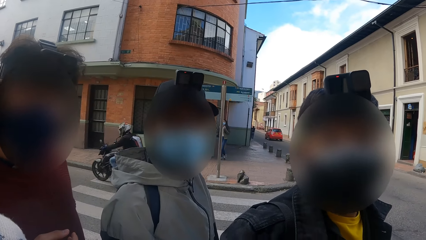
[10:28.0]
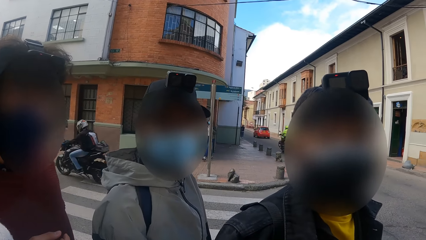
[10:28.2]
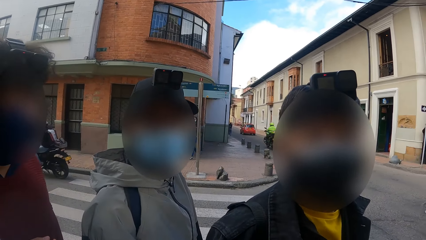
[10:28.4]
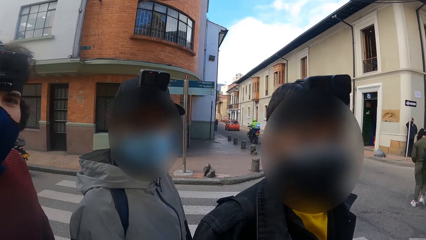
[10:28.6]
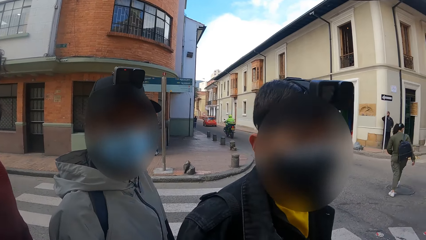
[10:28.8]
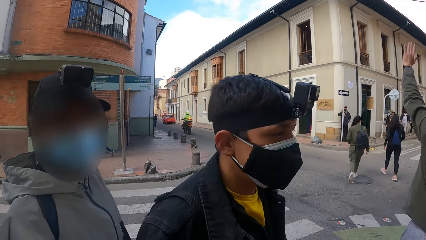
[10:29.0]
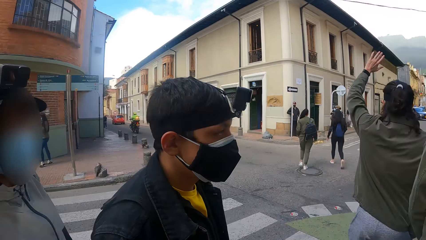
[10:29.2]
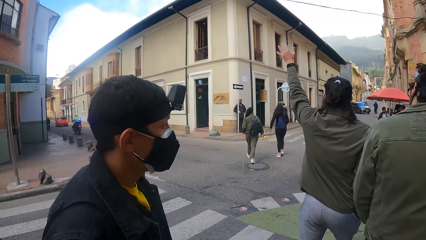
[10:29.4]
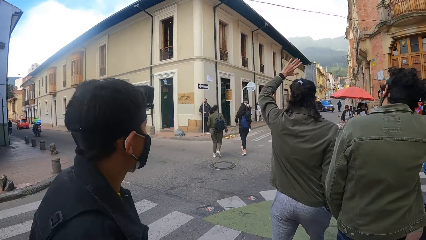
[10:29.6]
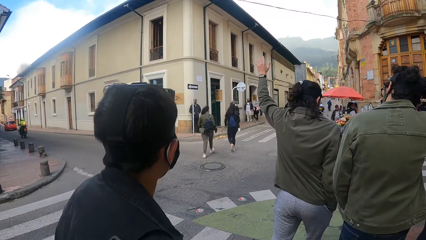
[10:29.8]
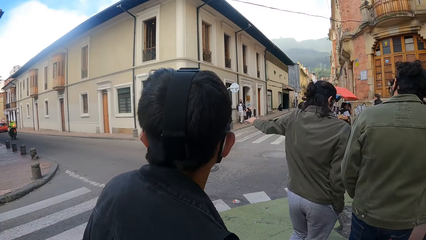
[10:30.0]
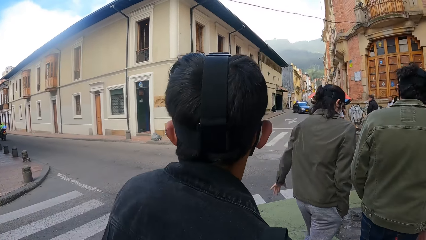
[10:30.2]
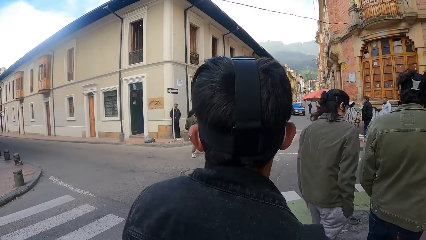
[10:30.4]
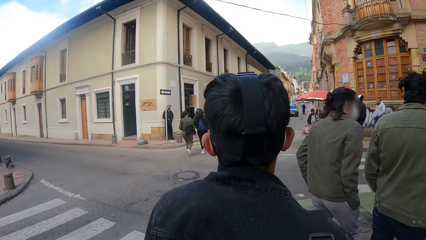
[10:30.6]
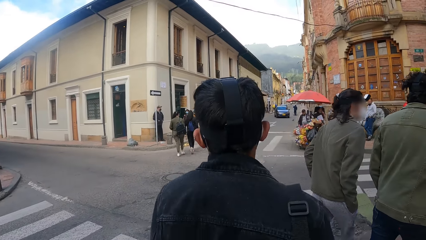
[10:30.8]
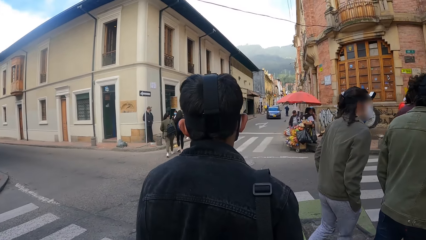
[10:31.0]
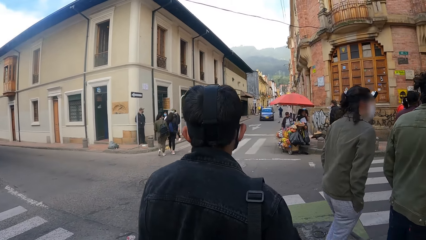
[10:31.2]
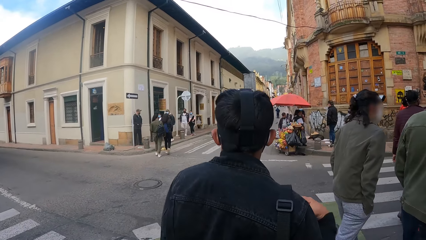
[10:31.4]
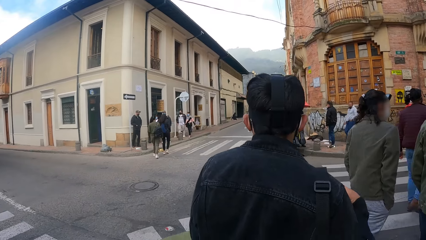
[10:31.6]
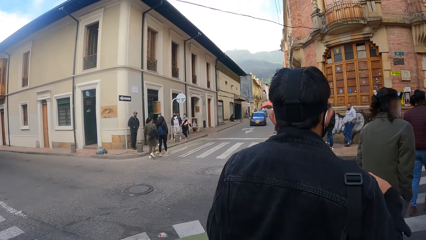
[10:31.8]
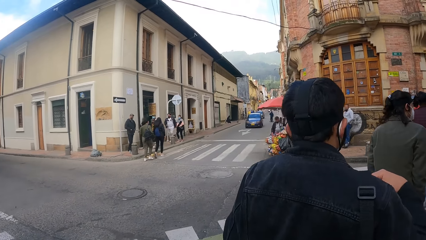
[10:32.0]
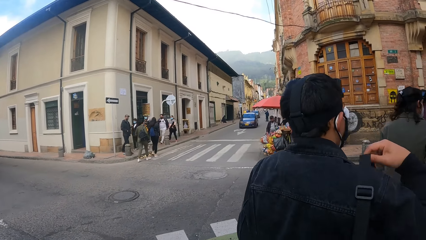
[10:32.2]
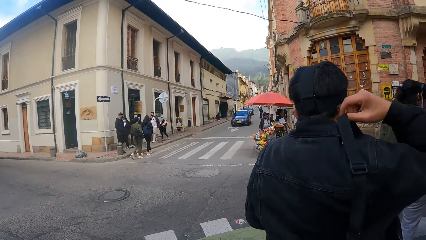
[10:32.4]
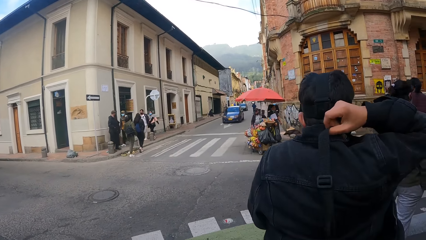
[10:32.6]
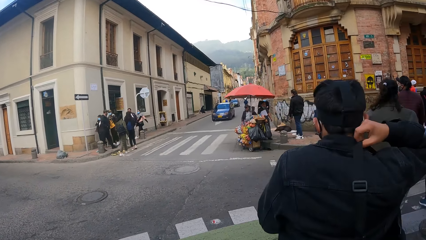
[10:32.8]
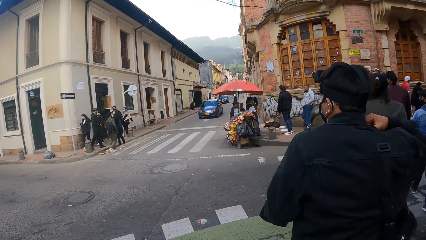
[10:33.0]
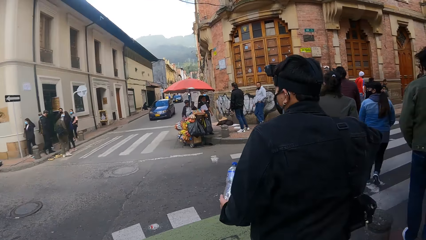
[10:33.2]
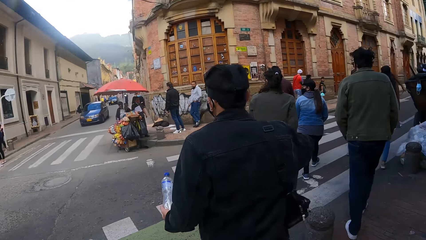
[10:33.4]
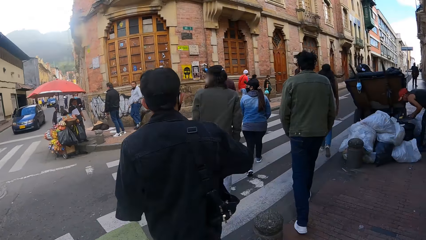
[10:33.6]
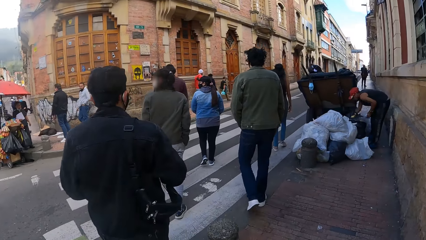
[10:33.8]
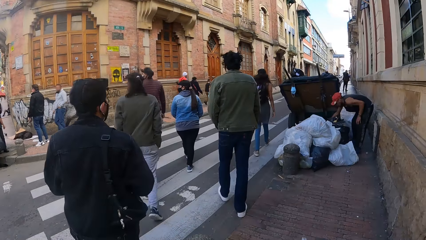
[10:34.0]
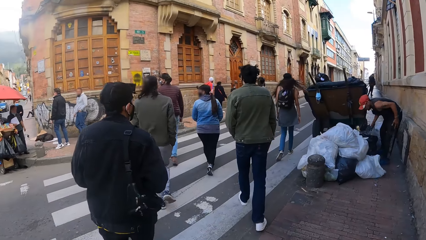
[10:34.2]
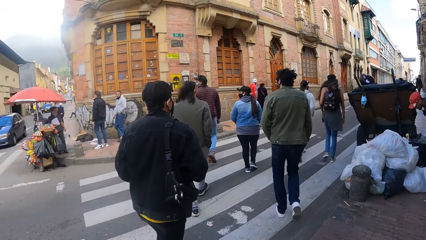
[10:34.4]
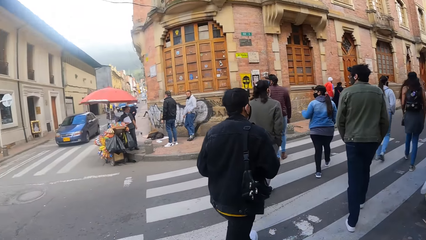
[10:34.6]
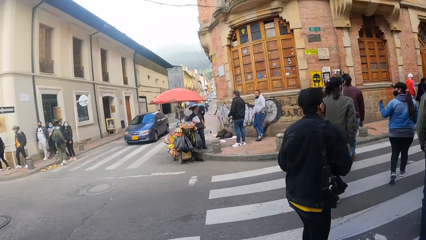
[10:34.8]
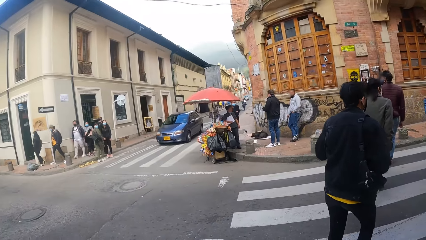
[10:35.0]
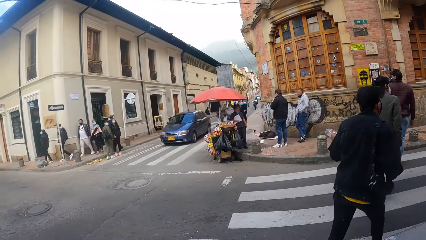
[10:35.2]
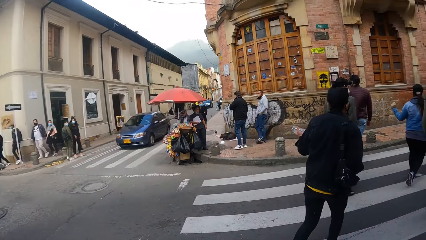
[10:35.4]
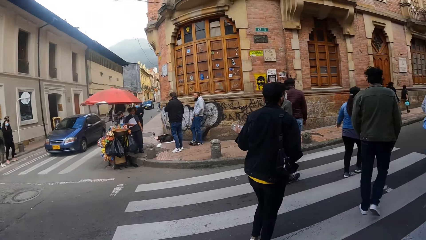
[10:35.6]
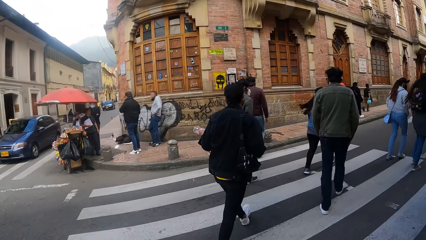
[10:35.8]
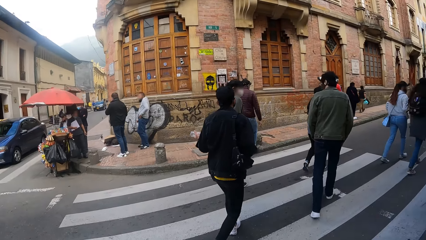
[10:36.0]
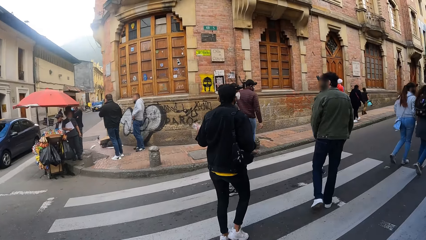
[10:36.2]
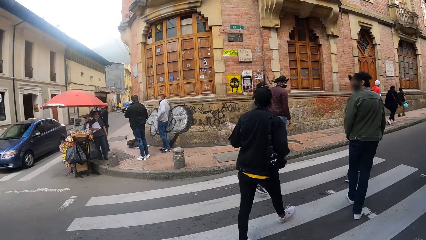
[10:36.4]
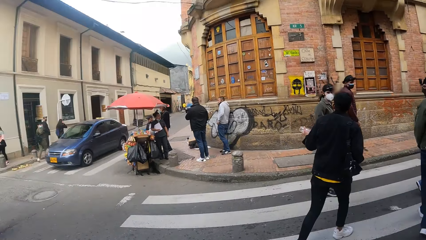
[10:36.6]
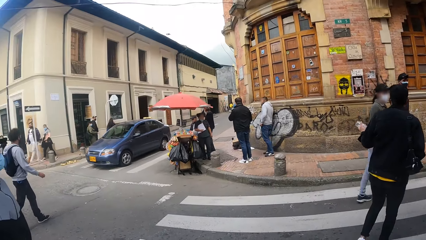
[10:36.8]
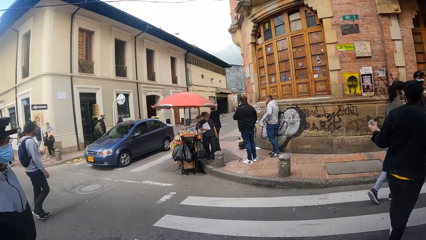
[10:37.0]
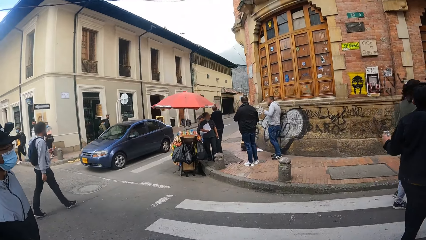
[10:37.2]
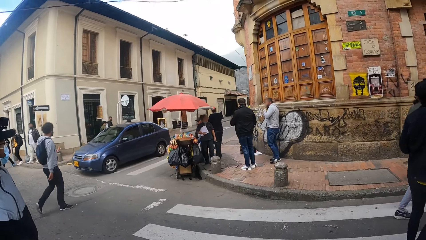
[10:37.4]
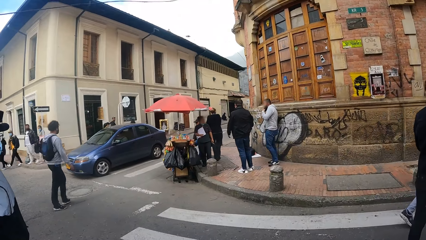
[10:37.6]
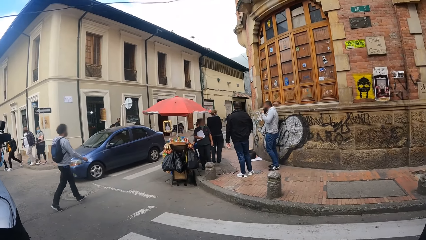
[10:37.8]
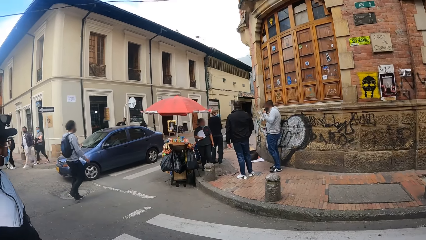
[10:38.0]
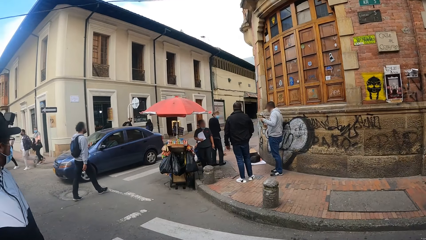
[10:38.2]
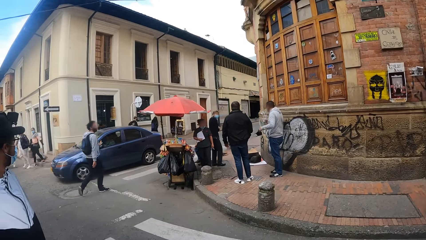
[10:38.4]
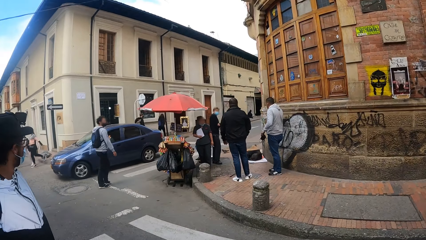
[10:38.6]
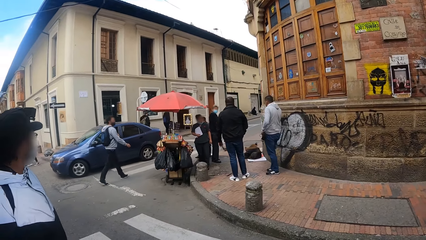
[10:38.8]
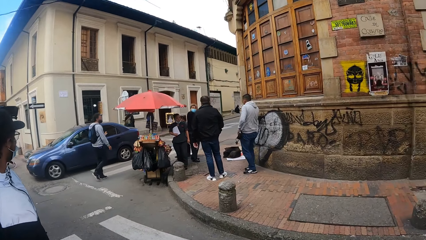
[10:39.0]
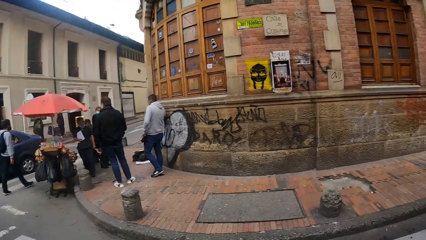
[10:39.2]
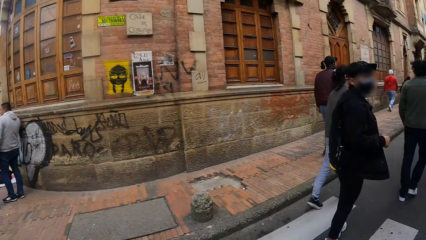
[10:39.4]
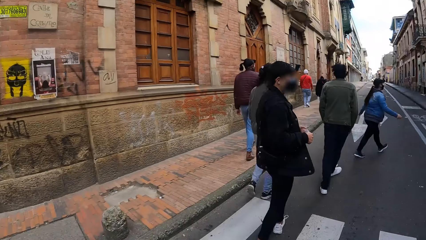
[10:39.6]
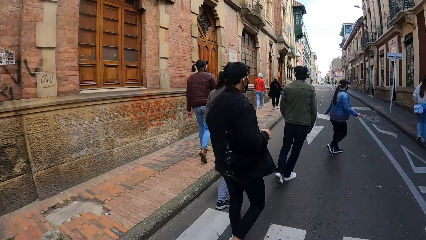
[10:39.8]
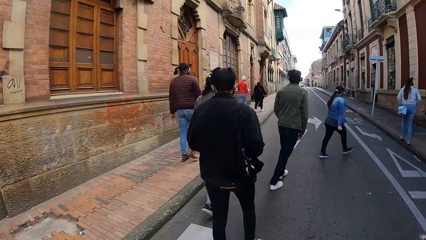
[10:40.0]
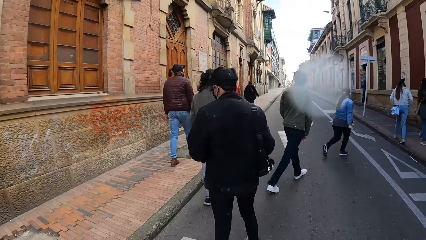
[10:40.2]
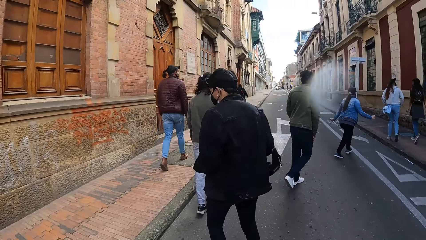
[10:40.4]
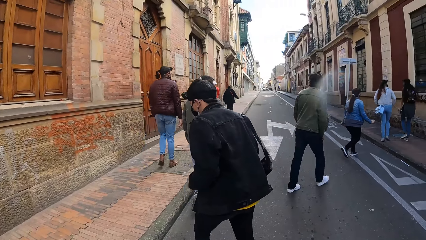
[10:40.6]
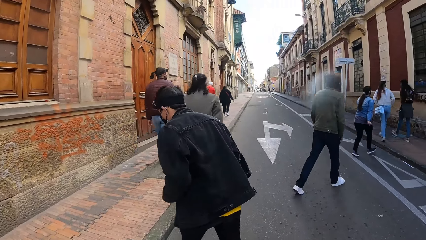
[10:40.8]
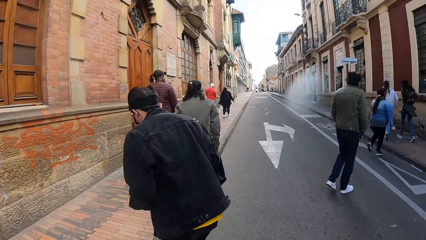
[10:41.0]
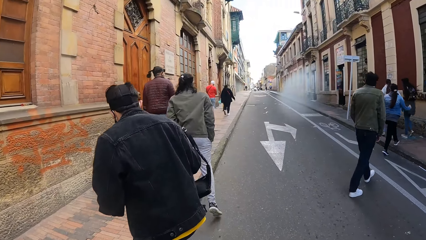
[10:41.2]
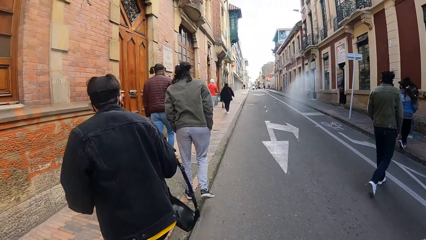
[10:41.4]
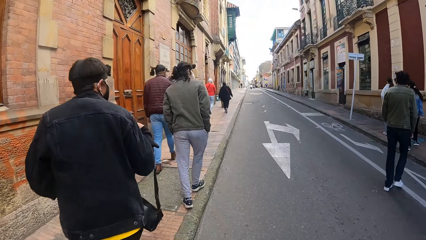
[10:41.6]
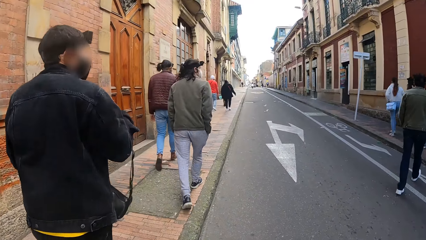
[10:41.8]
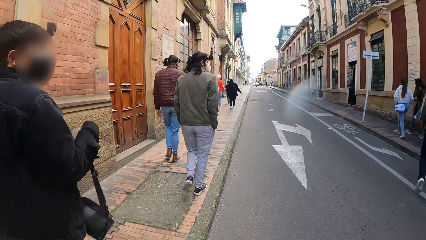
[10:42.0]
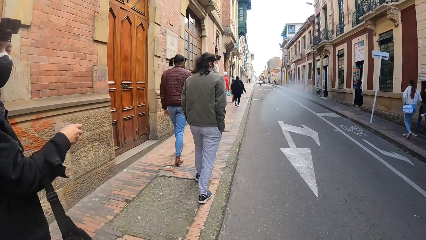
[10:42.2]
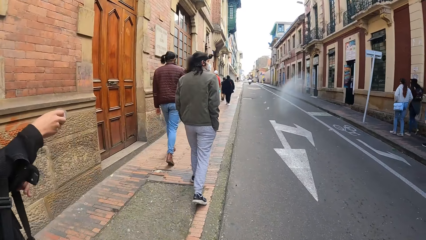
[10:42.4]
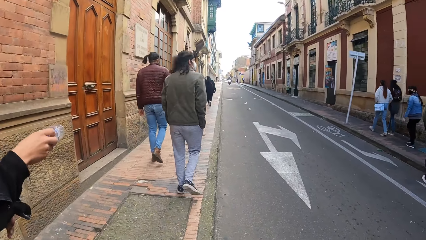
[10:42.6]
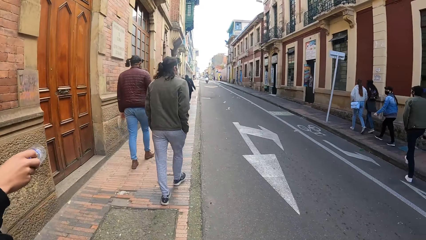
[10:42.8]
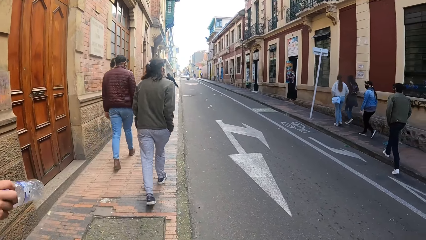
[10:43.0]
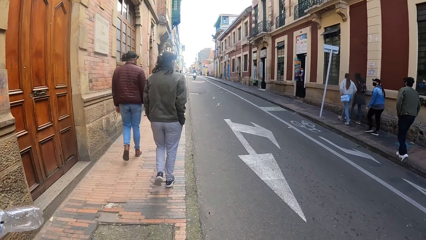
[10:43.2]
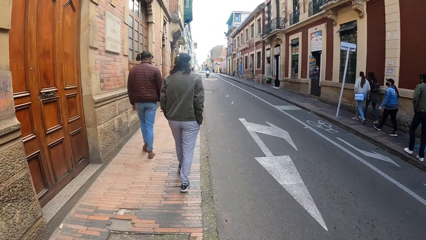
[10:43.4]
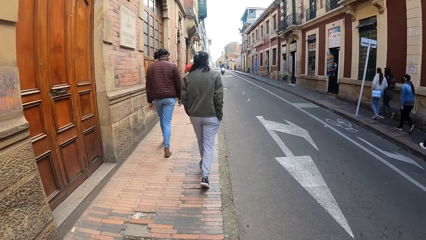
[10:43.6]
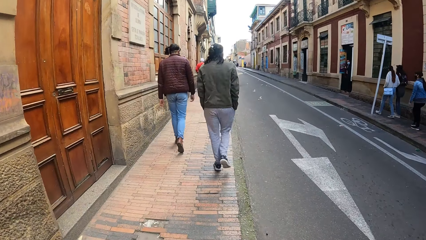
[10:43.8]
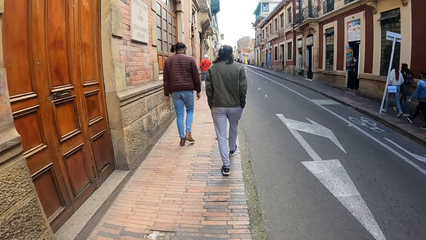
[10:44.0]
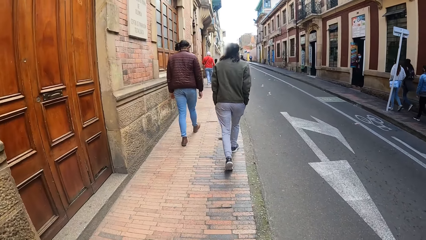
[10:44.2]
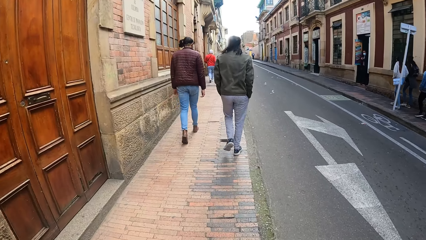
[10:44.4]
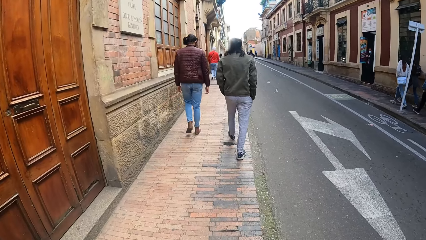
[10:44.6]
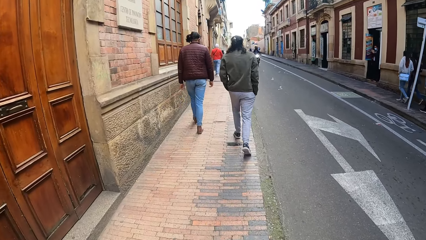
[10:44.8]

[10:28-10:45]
The camera wearer walks on the pavement with the men. They cross the road with the group of people. A man walks on the pavement. The camera wearer walks on the pavement with the men.
